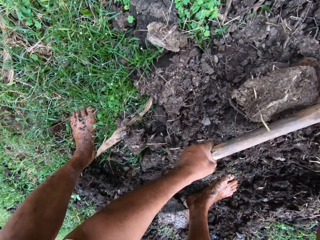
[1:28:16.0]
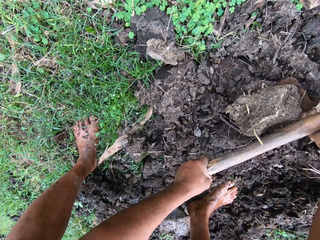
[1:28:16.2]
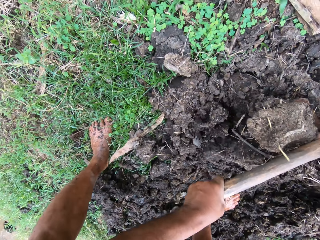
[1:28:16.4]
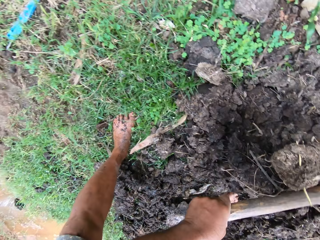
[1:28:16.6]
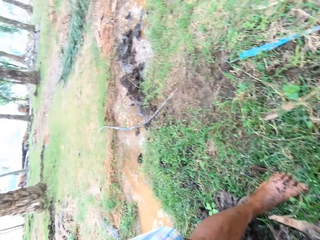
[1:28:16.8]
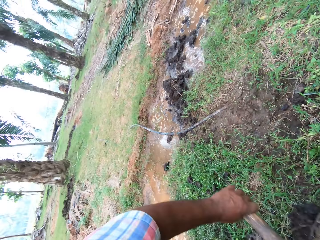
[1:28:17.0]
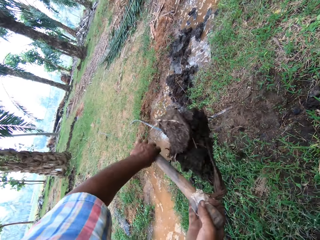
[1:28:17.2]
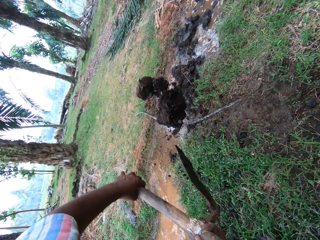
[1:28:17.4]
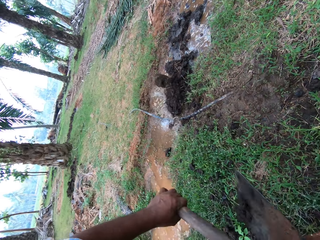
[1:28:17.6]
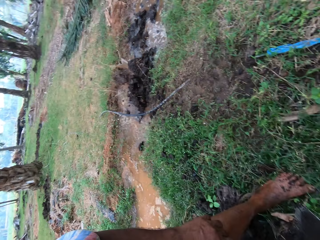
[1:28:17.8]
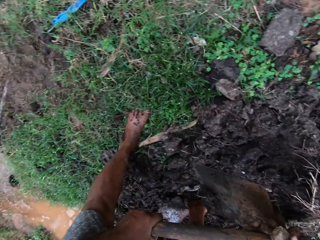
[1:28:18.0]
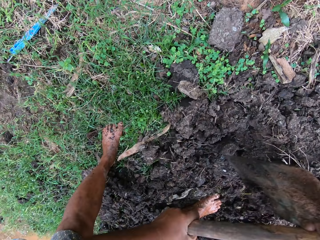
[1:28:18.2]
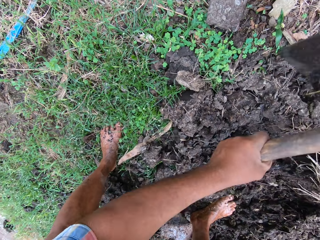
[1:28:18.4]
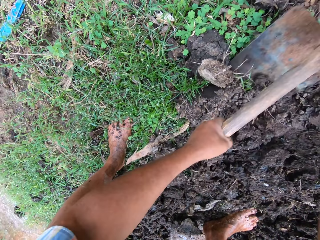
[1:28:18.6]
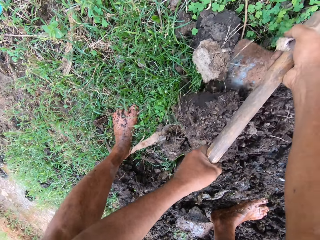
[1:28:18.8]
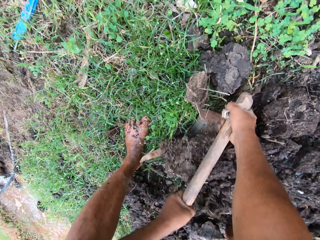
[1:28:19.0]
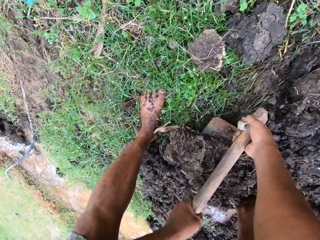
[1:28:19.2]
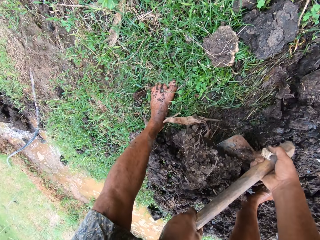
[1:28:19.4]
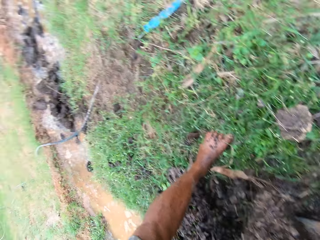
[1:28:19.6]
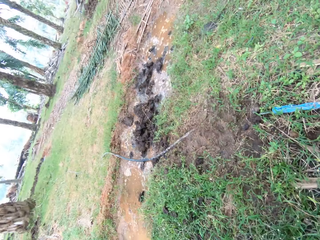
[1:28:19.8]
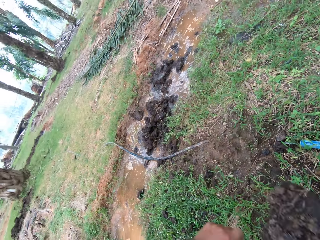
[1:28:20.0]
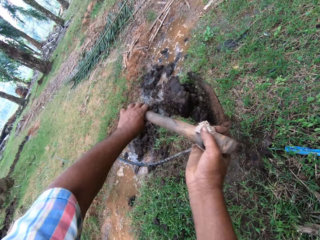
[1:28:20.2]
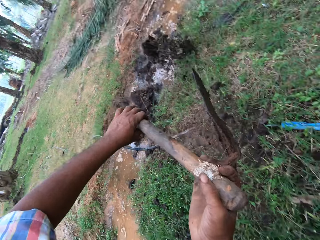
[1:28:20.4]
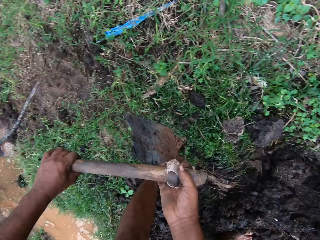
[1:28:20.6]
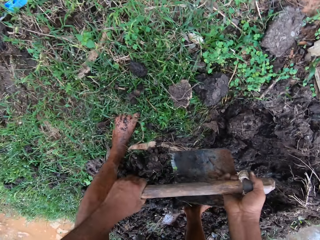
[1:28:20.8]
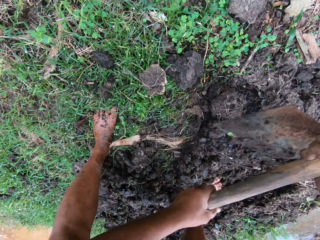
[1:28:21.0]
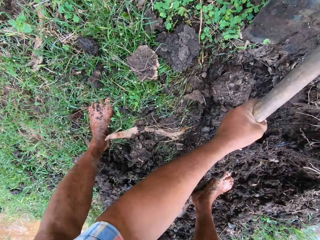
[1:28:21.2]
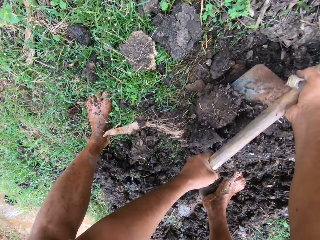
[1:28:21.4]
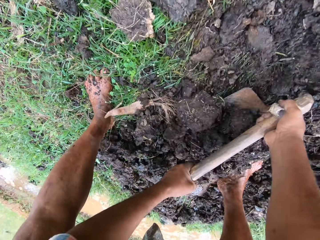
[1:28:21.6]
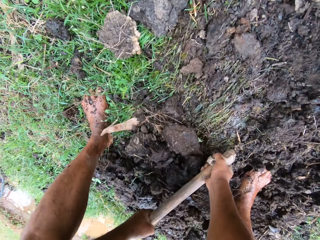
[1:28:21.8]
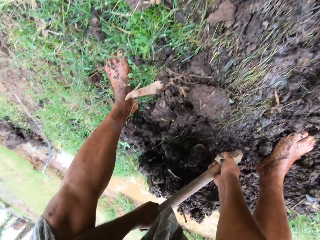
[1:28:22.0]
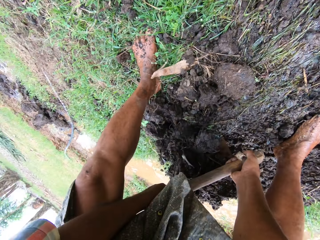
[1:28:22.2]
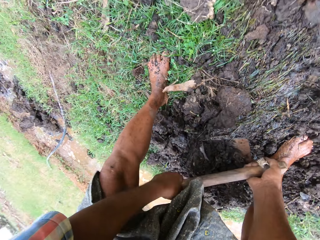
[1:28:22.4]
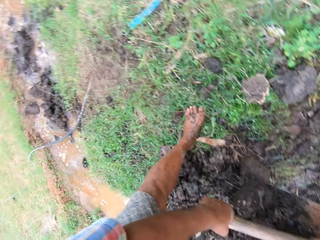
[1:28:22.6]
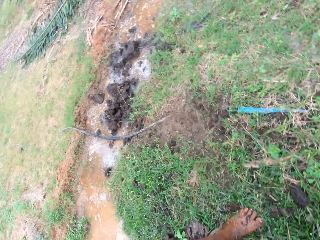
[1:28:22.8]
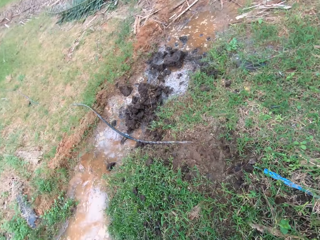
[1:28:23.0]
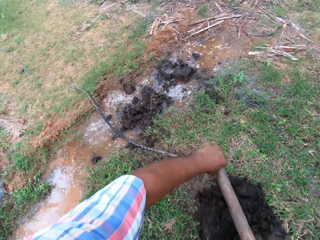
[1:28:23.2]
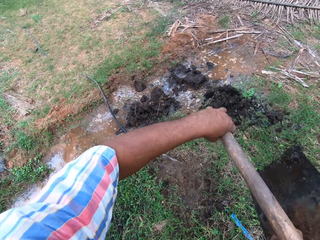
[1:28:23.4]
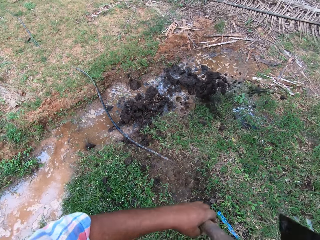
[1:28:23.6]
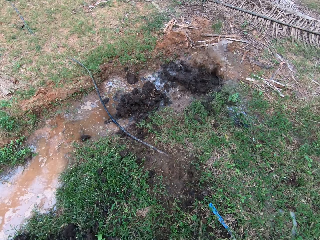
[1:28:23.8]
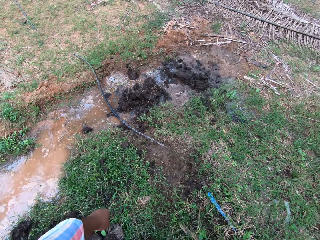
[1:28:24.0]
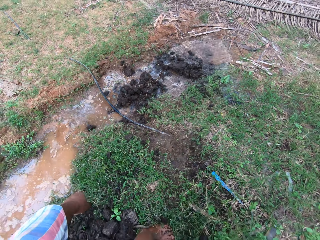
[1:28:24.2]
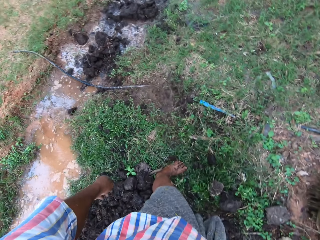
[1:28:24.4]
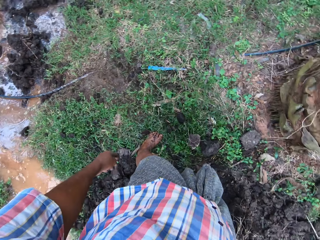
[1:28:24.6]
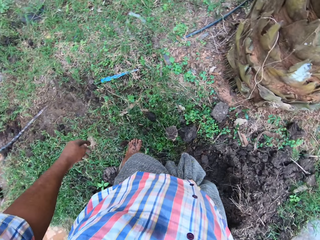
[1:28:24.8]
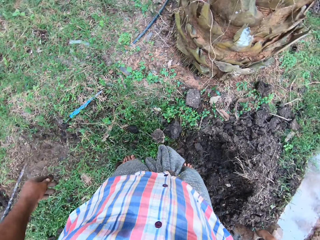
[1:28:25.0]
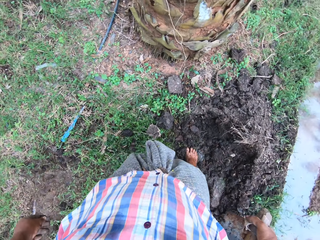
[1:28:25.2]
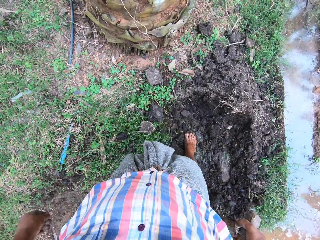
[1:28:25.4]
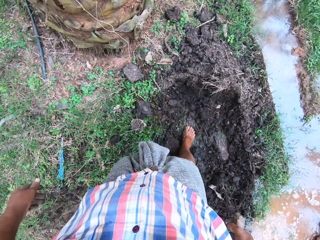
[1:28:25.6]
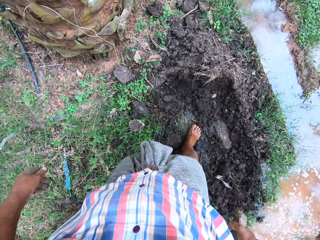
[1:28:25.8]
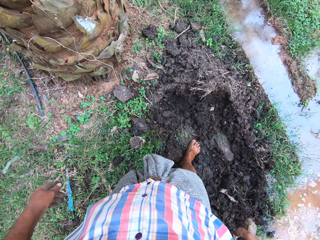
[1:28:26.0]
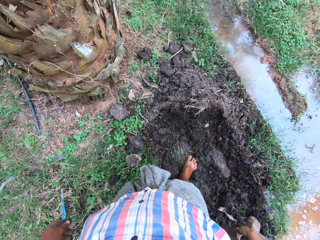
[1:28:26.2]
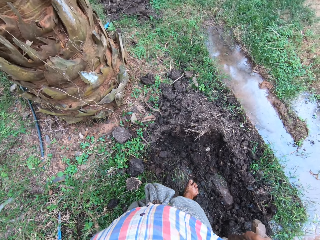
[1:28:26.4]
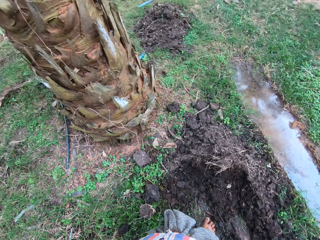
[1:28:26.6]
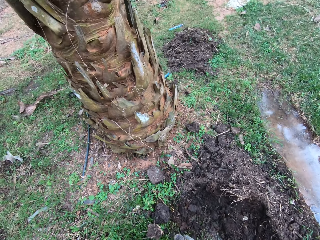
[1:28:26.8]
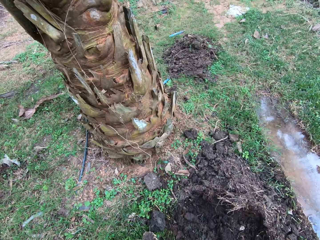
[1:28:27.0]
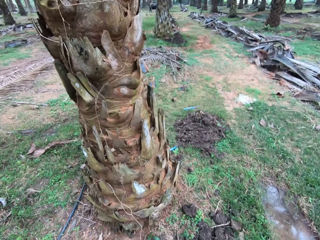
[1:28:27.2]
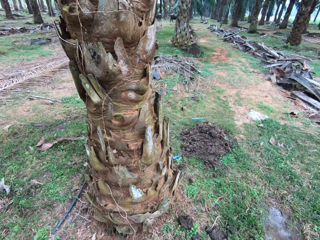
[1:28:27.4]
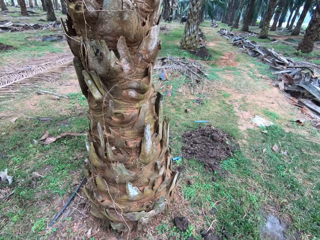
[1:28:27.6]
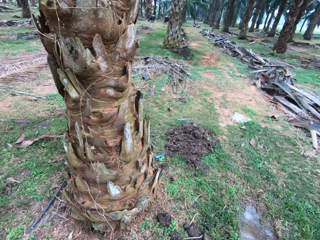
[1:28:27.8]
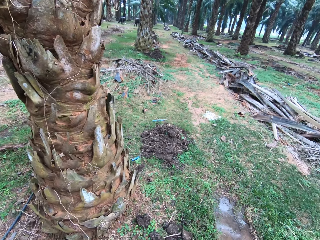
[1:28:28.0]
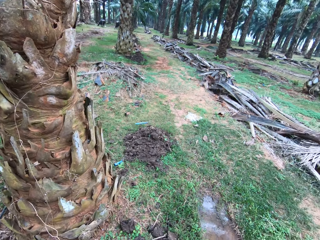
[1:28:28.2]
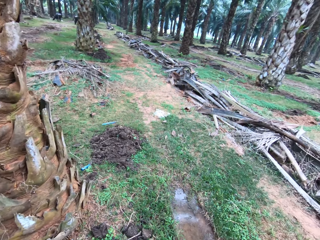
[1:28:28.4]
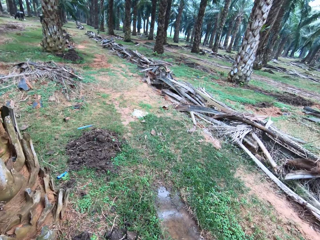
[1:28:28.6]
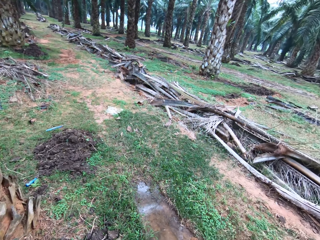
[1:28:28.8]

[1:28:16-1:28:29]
The camera wearer scoops soil with the hoe, pours the soil in the water, scoops soil with the hoe, pours the soil in the water, scoops soil with the hoe and pours the soil in the water.

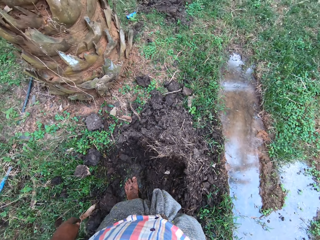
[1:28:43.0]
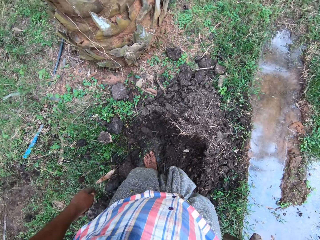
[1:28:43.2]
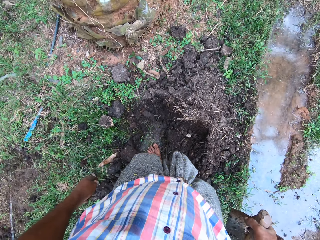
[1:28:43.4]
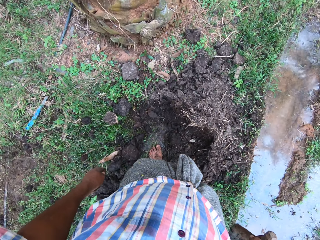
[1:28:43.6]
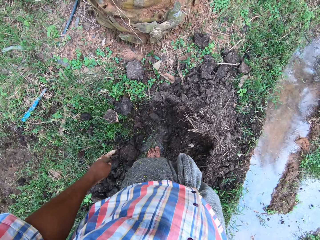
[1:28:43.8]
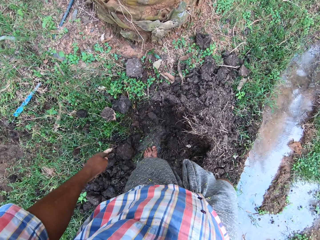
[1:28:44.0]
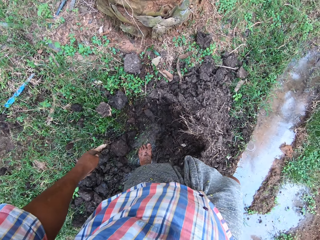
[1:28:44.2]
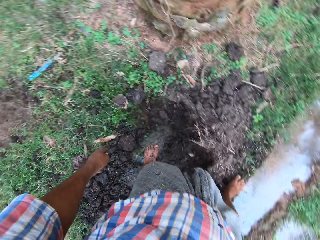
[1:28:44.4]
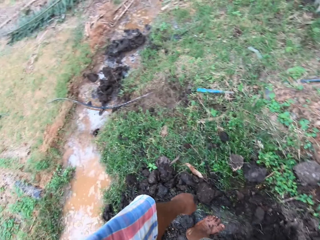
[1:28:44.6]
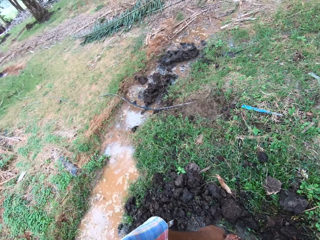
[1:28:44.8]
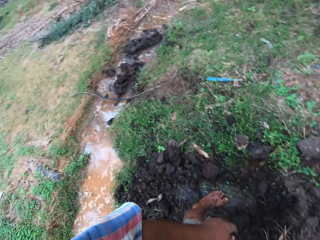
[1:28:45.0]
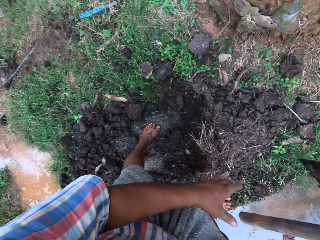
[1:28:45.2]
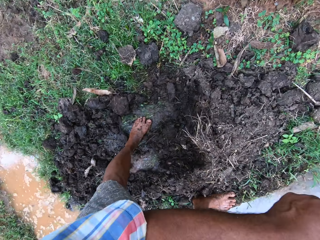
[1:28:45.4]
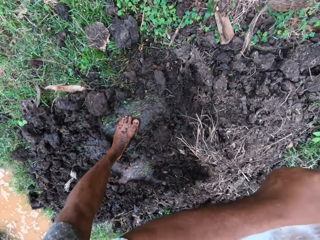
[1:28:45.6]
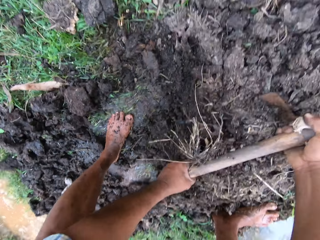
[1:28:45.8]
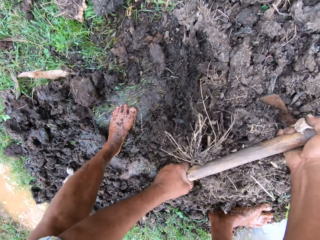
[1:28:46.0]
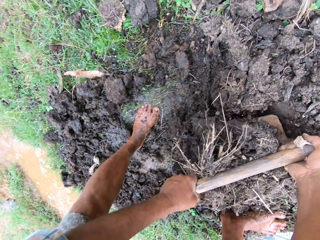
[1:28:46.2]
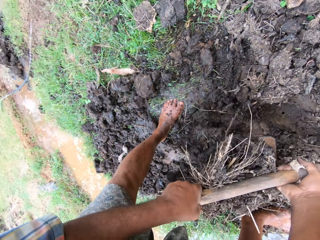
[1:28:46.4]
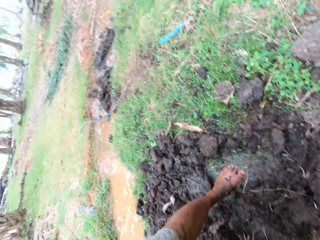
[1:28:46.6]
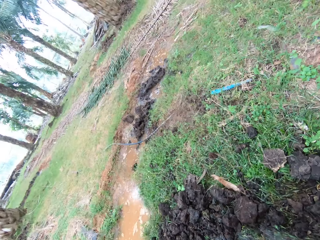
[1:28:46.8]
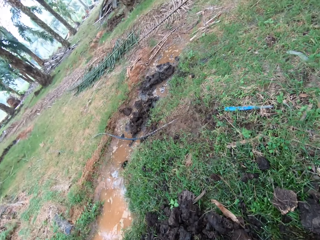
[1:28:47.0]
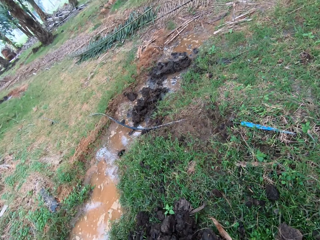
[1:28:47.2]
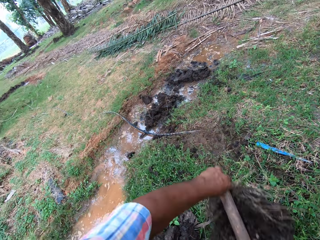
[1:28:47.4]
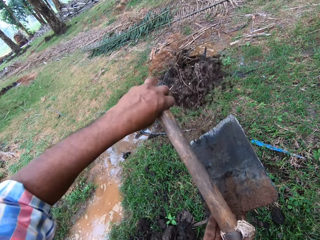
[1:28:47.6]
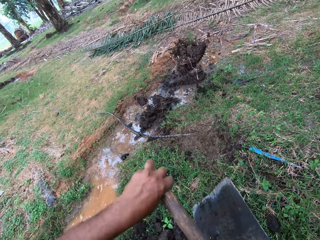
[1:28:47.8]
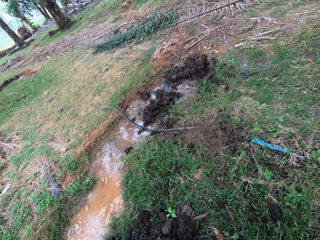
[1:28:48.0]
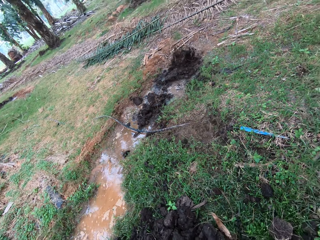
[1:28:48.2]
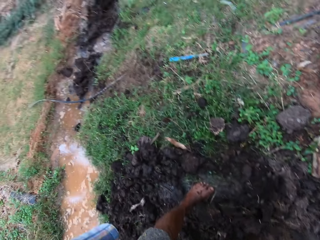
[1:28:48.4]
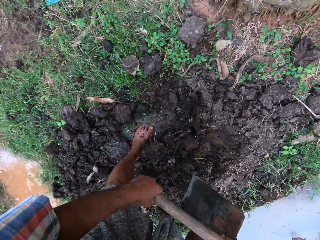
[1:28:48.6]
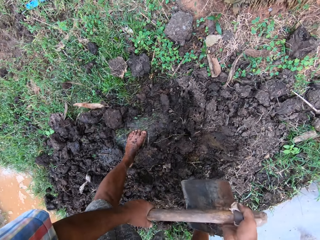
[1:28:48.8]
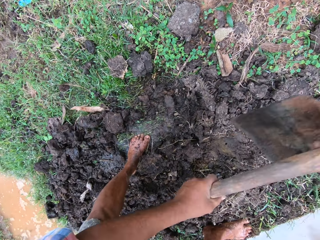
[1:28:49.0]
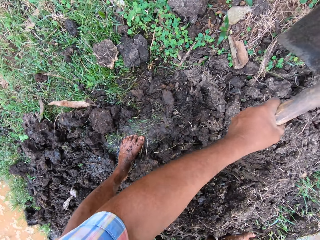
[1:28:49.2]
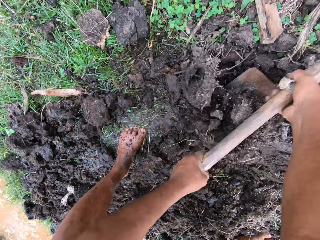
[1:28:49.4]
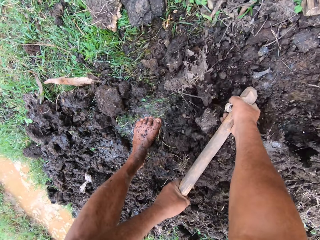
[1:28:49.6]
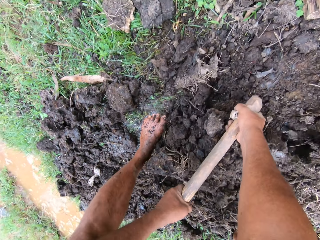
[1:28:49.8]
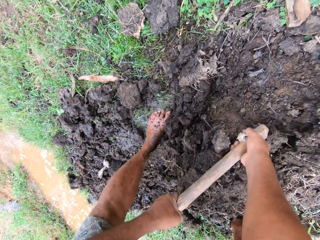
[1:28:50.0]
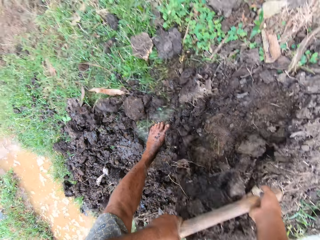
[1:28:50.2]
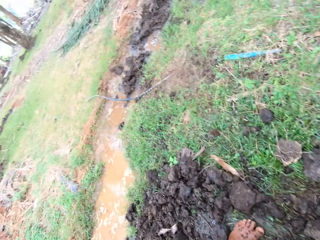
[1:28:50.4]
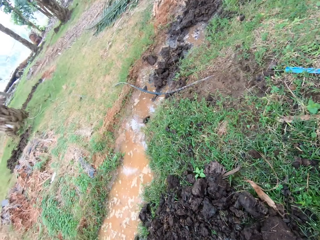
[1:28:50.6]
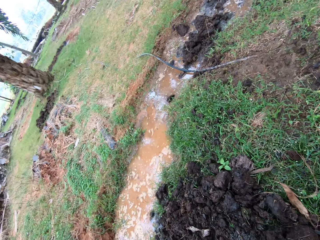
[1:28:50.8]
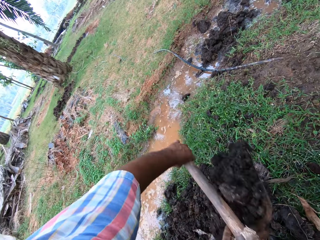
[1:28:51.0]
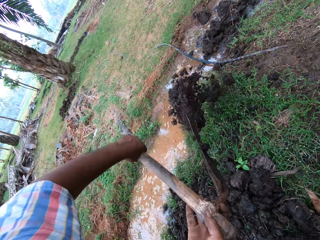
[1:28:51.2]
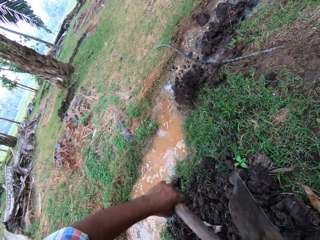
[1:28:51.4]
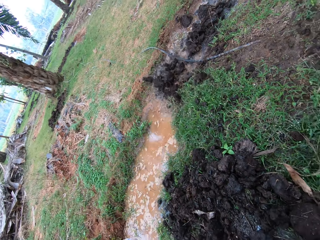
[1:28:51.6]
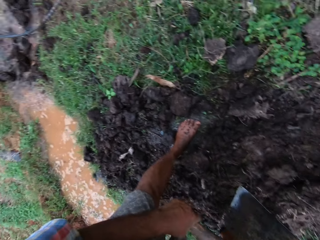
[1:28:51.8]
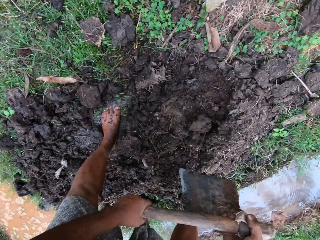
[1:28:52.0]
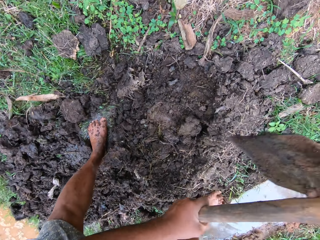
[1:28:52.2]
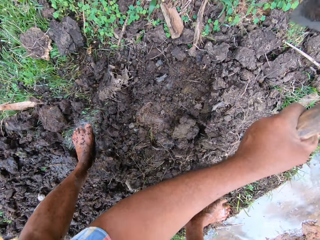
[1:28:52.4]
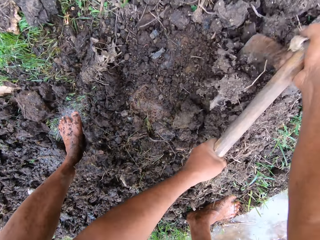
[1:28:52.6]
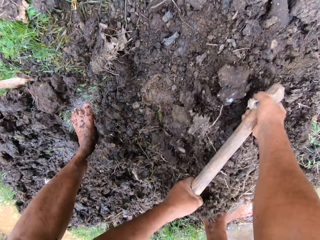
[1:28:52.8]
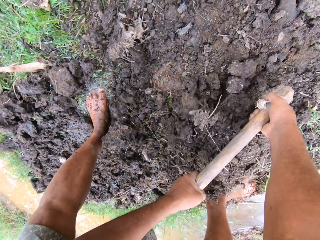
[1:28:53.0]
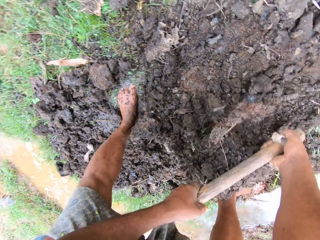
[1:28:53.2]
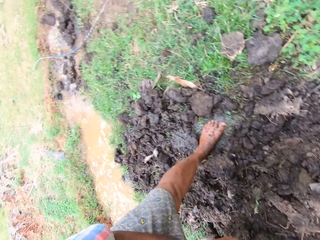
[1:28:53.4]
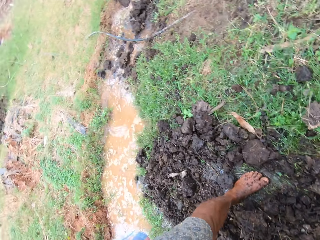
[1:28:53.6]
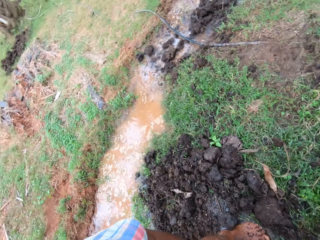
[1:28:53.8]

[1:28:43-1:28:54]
The camera wearer scoops soil with the hoe. He pours the soil in the water. He scoops soil with the hoe. He pours the soil in the water. He scoops soil with the hoe.
